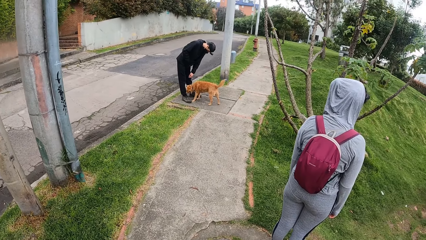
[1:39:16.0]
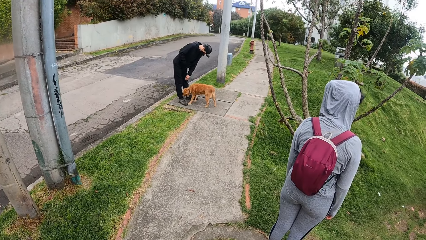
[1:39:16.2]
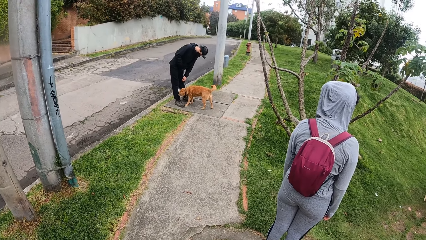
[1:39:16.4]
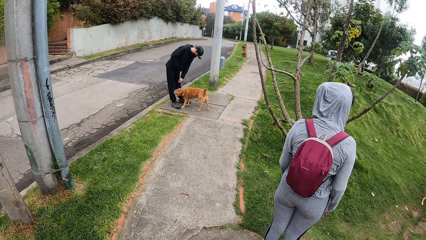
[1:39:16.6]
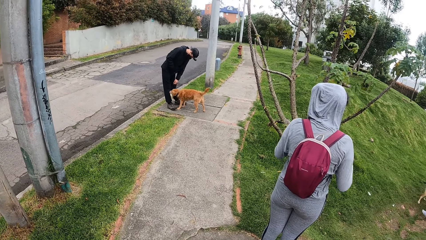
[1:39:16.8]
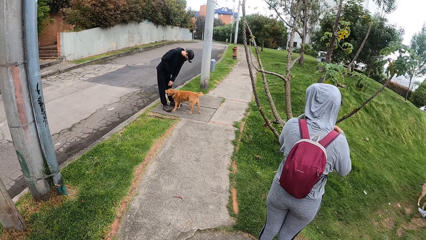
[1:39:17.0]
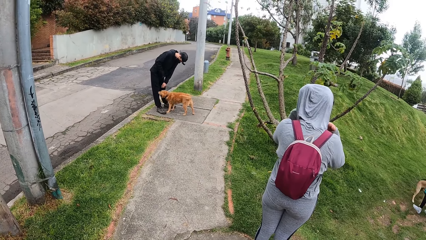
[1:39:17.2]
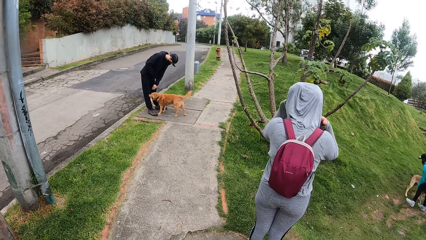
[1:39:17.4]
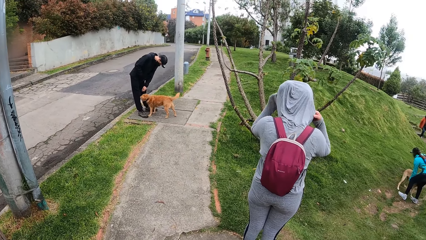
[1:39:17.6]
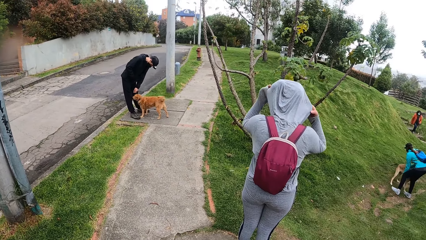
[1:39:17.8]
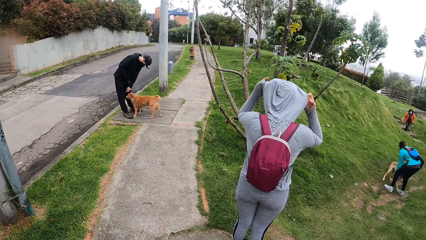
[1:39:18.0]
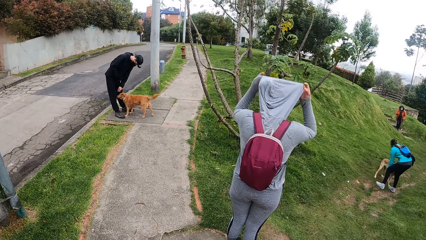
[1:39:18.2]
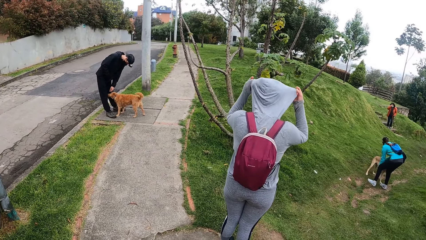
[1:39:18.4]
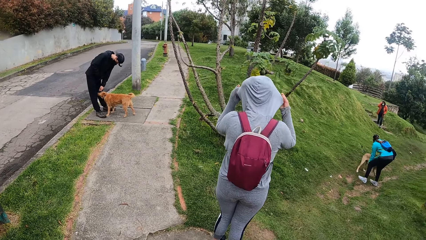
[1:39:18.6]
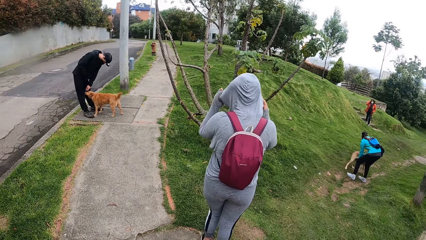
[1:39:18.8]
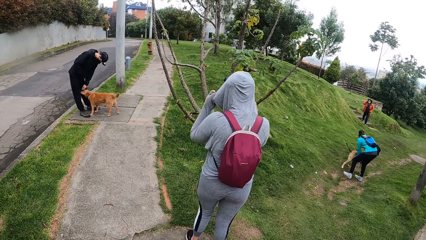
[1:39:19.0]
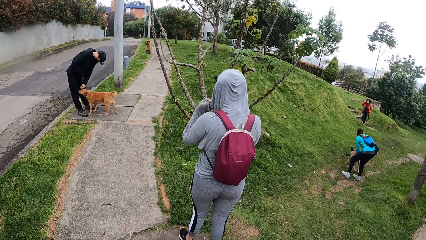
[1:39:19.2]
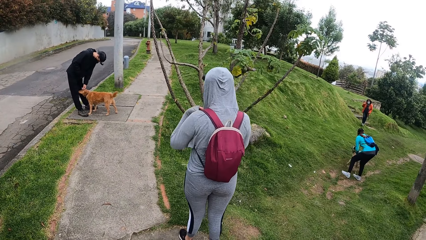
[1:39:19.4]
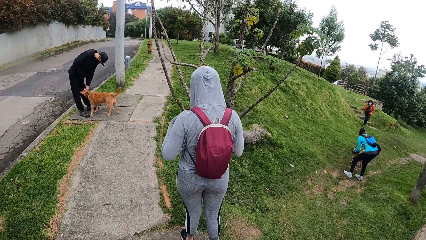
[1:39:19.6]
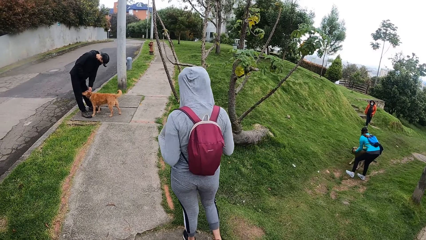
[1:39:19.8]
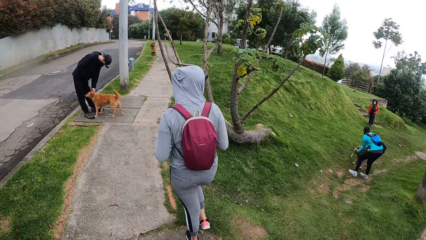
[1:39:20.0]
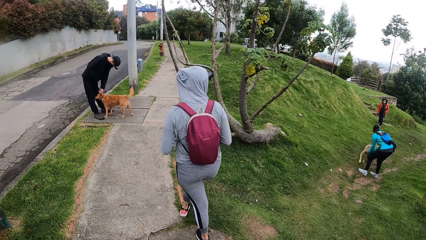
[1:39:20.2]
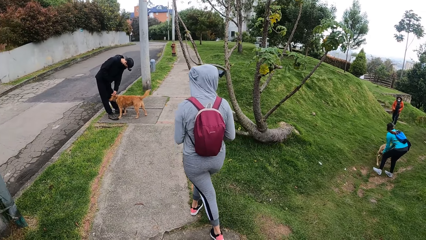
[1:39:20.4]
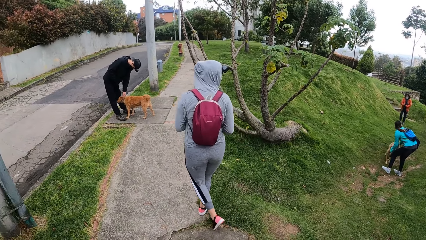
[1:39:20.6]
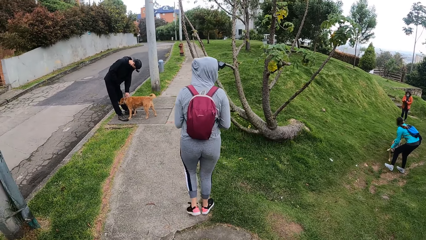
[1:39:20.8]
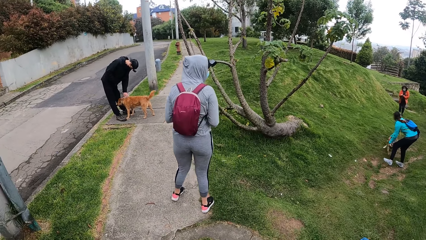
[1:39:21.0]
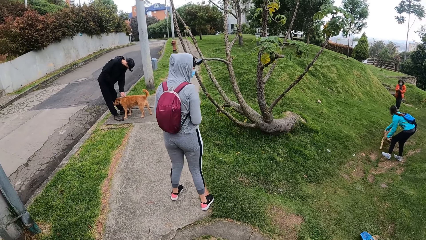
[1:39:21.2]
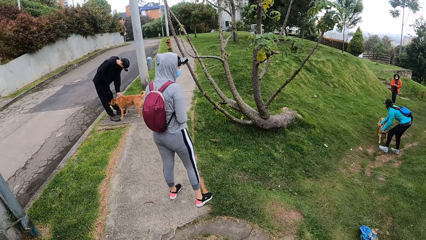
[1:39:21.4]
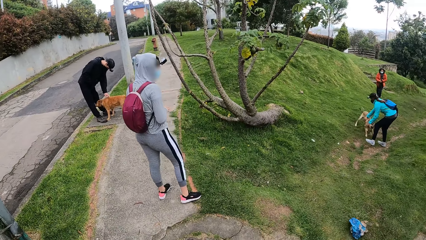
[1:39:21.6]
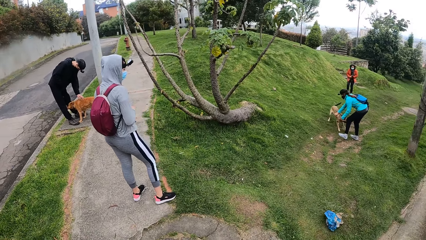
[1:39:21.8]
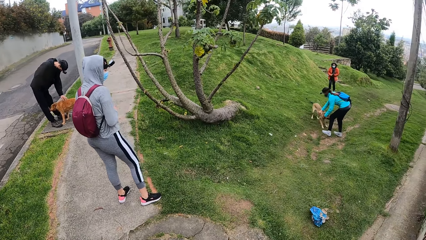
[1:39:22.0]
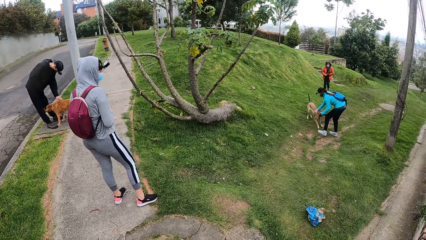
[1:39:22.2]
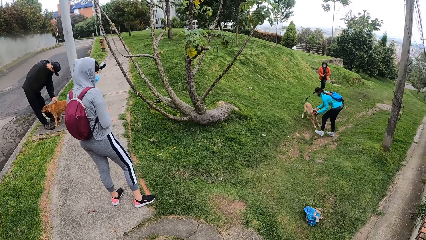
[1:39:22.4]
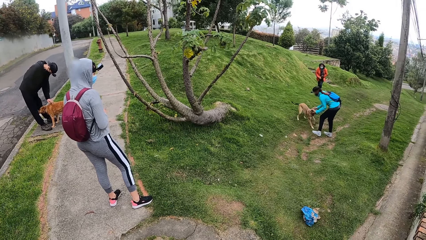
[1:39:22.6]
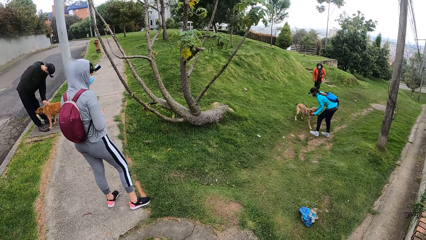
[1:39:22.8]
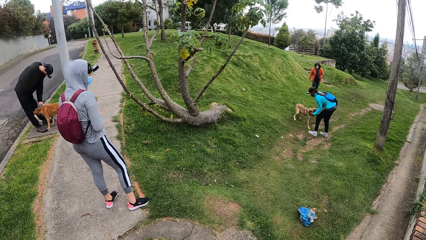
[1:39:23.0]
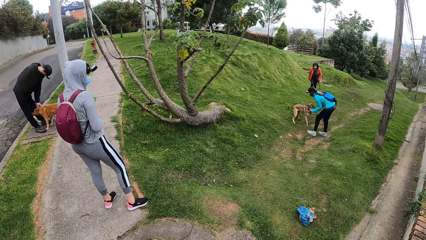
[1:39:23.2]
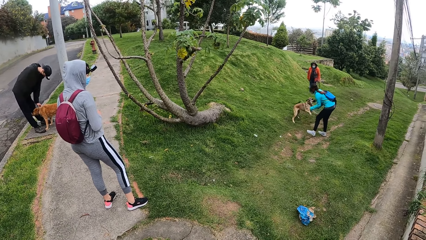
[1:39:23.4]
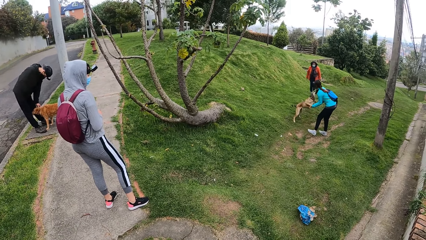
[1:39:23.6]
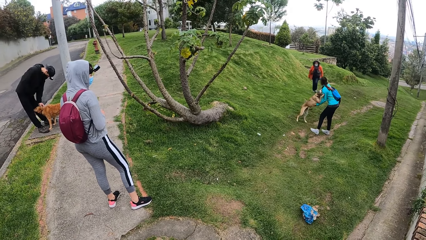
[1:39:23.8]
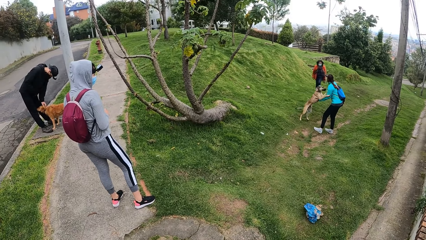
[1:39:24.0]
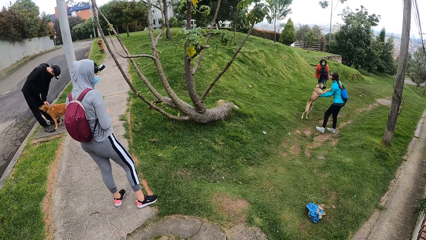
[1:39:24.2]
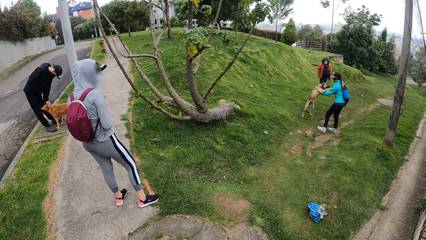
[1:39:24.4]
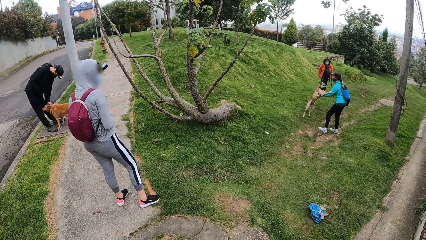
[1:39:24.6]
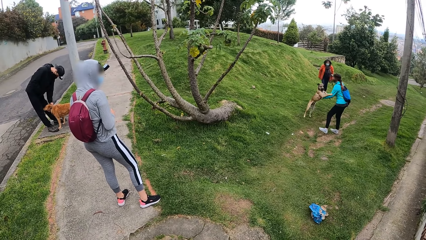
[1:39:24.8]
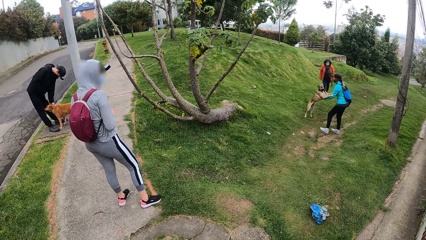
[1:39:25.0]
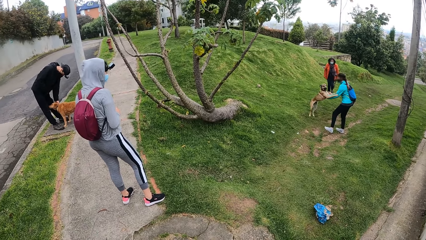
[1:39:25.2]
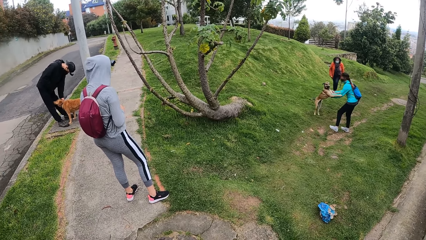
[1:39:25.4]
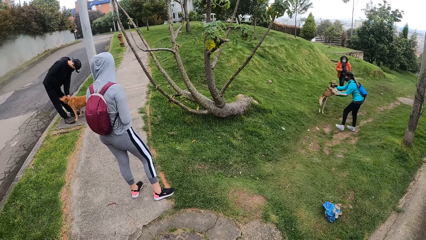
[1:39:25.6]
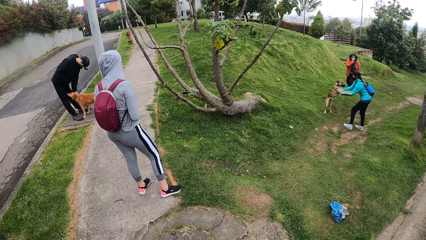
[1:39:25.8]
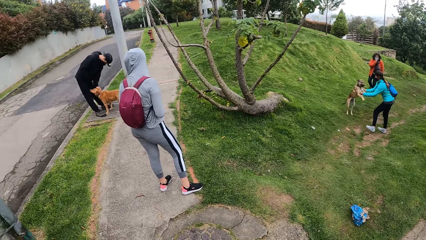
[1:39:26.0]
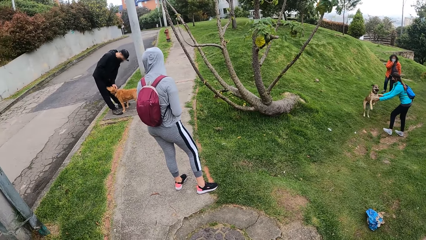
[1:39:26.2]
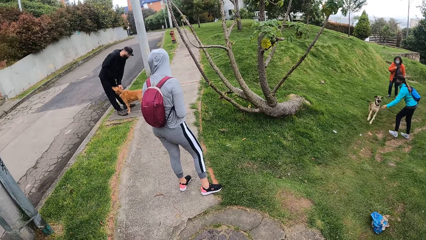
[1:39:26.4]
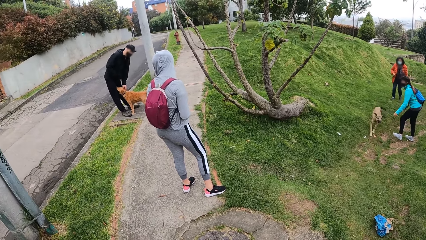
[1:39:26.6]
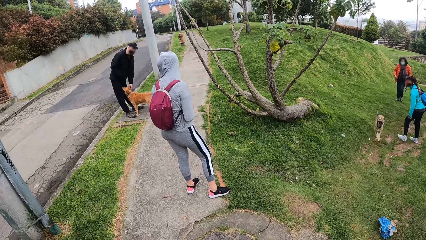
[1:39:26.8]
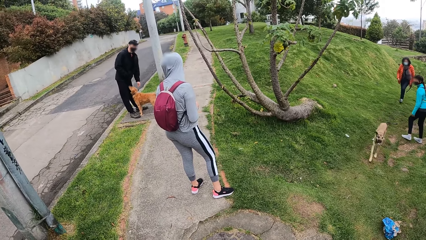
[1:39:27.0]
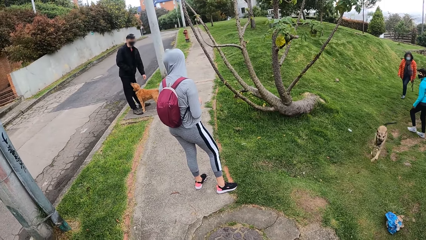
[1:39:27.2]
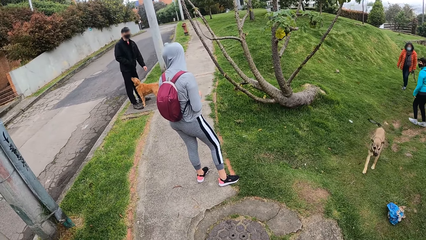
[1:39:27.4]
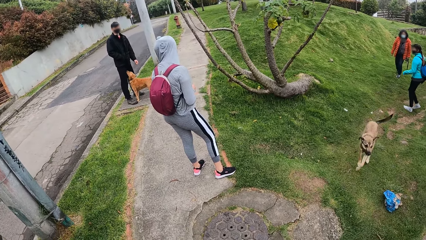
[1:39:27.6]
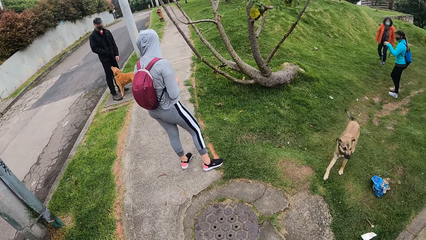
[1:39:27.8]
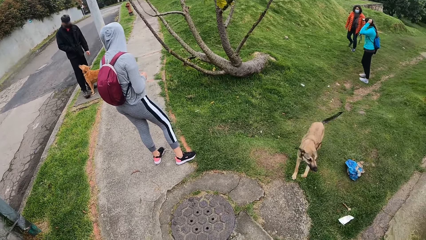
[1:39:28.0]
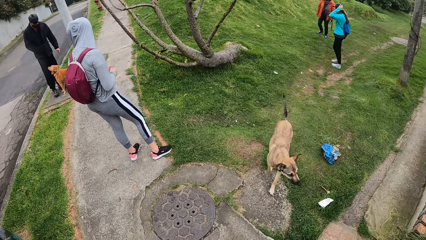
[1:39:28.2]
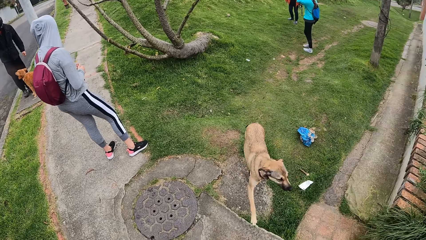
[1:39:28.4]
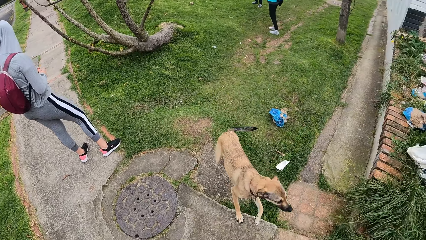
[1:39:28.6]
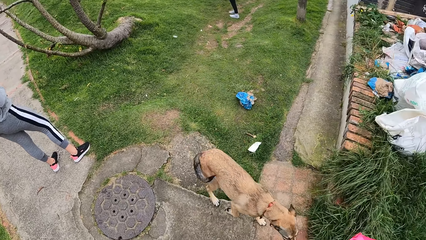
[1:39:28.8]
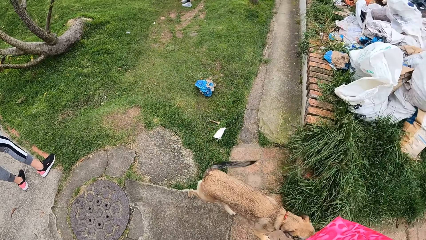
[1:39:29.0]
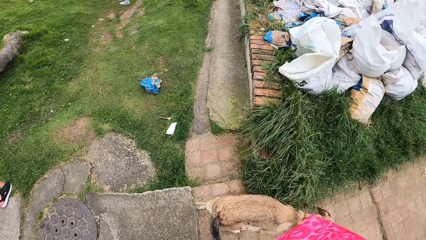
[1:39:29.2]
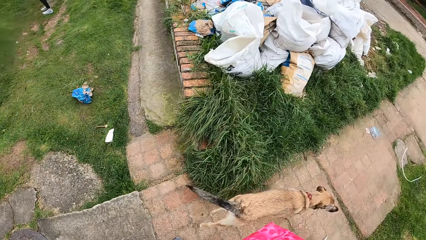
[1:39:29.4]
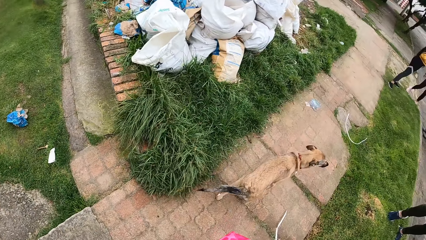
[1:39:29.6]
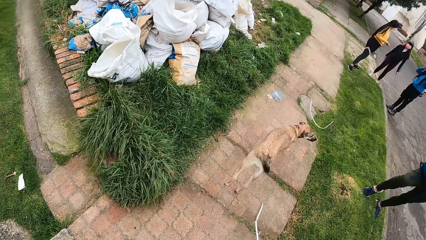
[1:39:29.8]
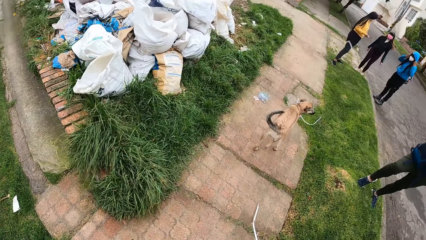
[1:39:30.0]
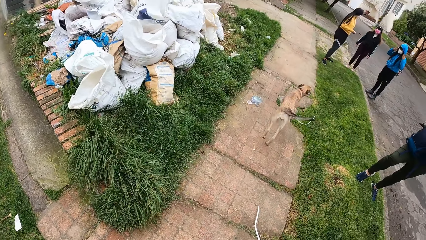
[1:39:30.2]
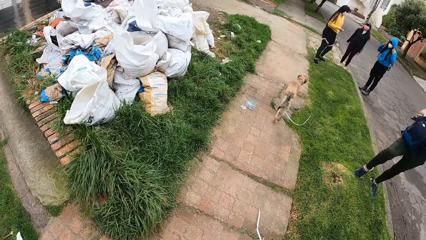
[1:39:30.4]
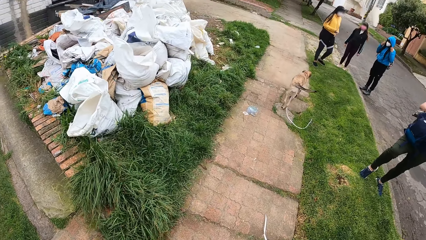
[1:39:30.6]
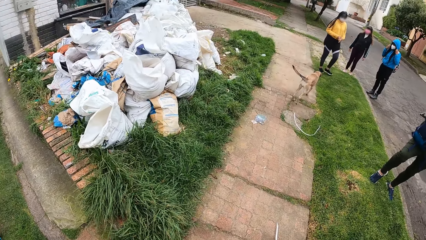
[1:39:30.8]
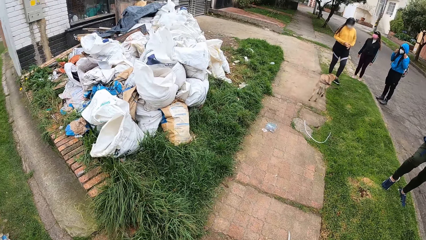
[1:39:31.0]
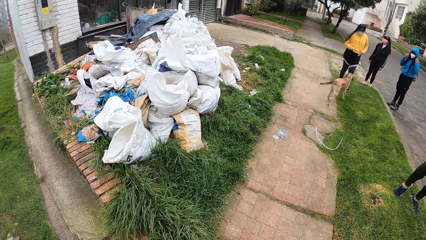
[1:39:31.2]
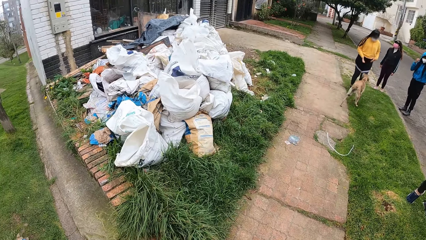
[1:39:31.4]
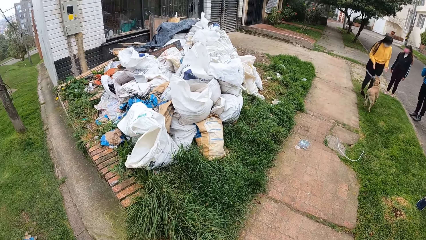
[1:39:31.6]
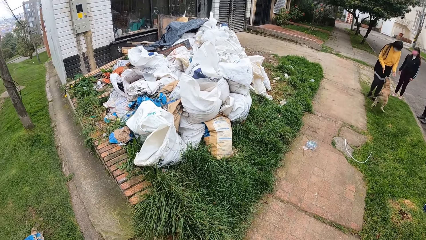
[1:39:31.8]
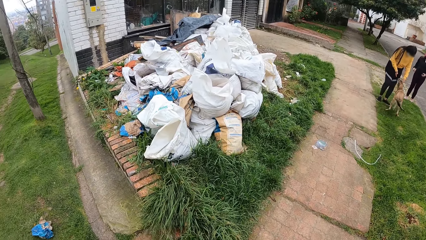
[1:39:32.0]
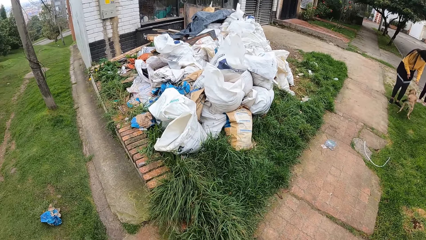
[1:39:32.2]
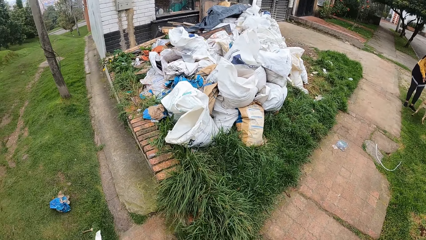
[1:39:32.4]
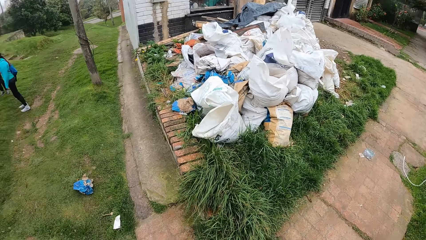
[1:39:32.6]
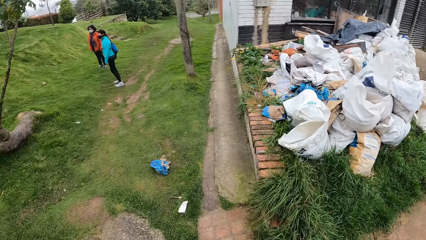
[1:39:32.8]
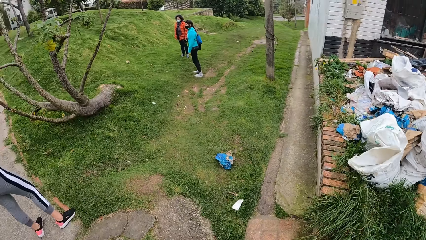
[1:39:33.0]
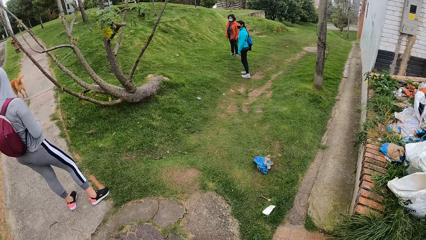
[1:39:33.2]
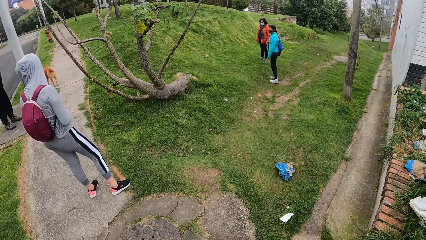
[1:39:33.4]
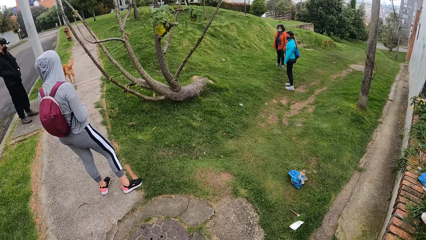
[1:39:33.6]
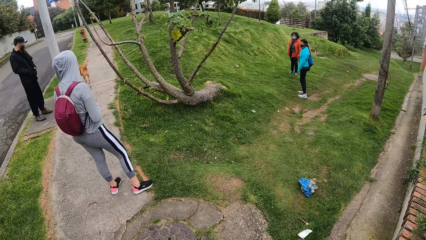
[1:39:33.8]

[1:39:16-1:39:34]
A man touches a dog with his left hand. Another dog runs towards a woman.
